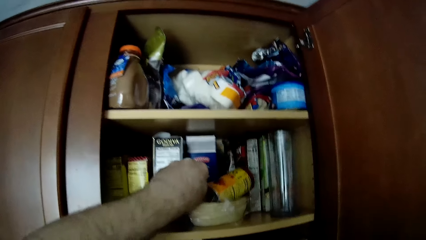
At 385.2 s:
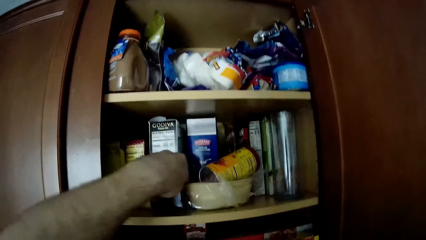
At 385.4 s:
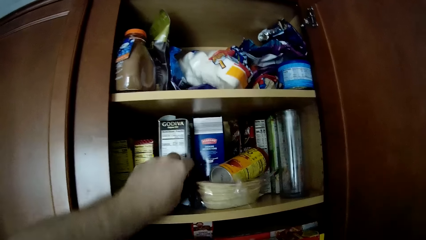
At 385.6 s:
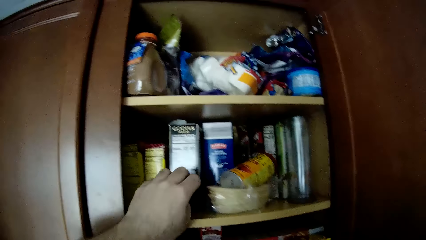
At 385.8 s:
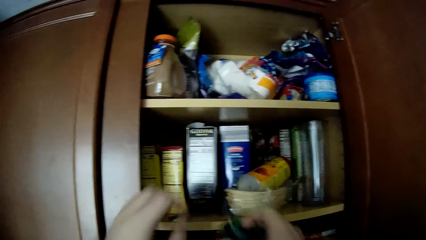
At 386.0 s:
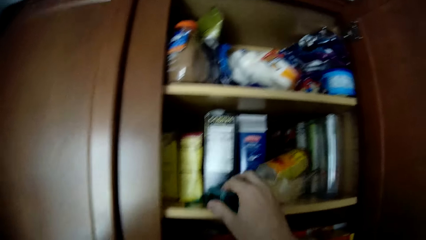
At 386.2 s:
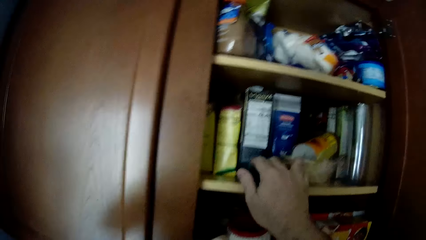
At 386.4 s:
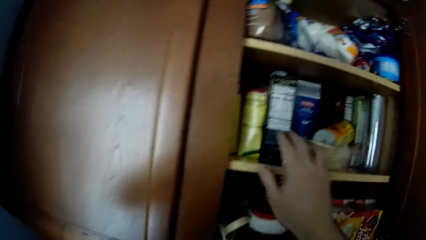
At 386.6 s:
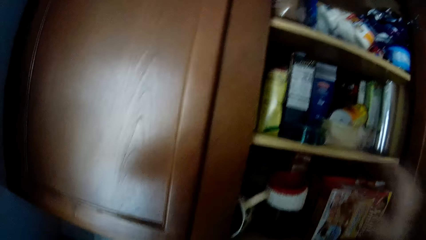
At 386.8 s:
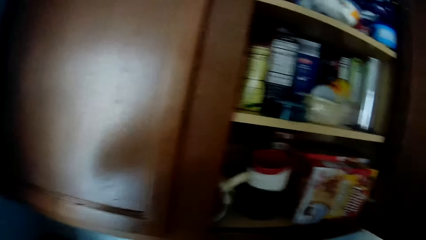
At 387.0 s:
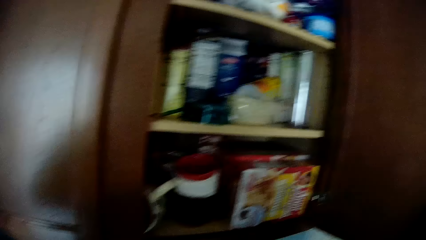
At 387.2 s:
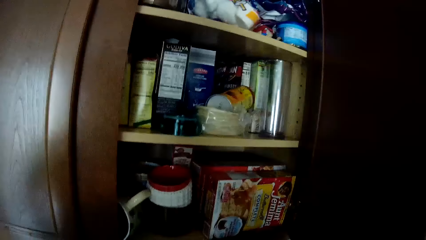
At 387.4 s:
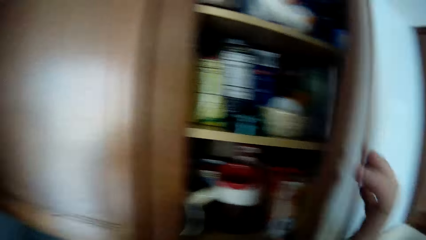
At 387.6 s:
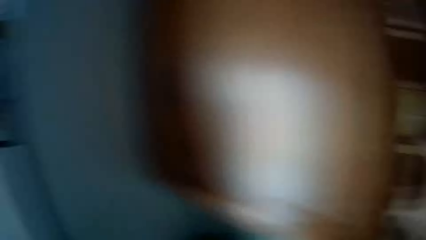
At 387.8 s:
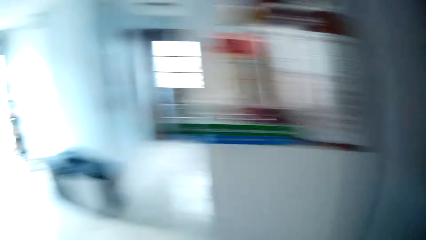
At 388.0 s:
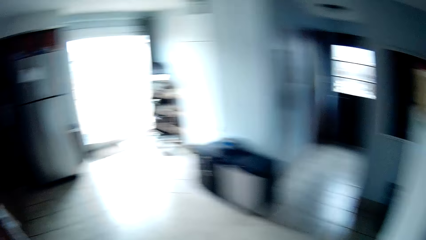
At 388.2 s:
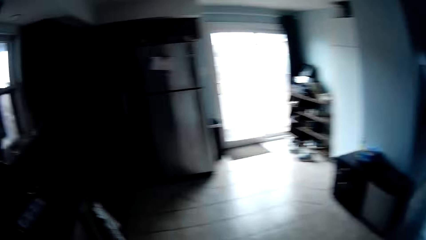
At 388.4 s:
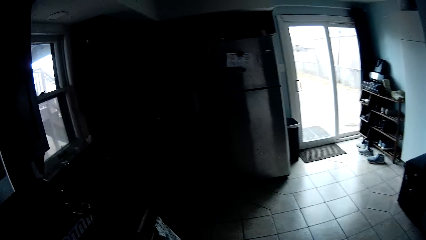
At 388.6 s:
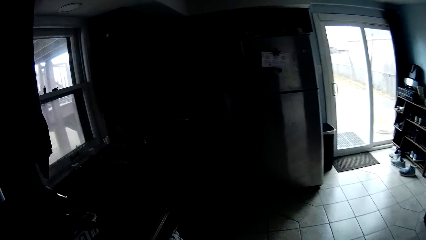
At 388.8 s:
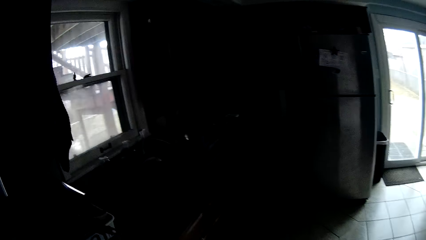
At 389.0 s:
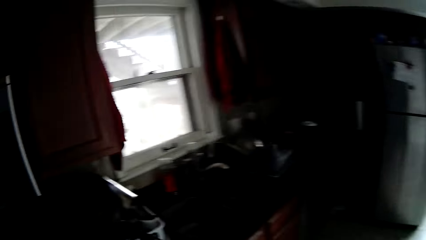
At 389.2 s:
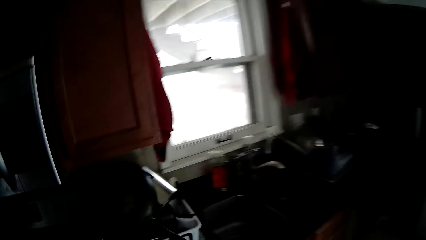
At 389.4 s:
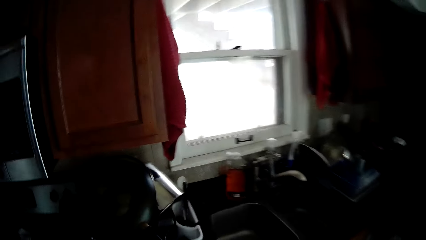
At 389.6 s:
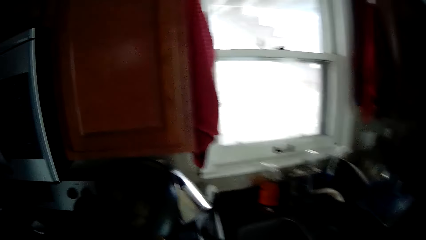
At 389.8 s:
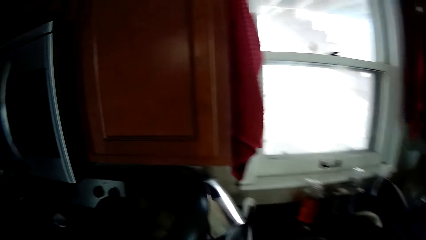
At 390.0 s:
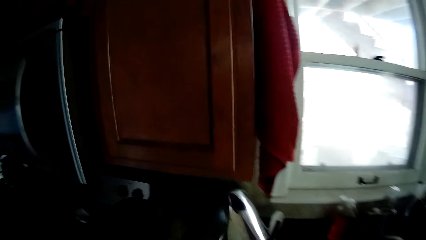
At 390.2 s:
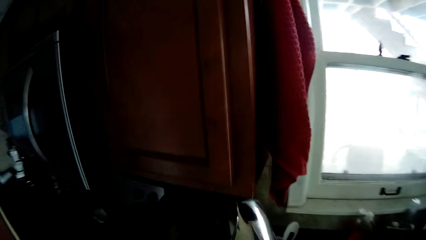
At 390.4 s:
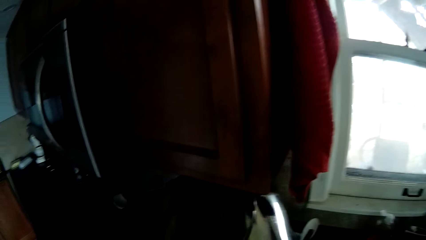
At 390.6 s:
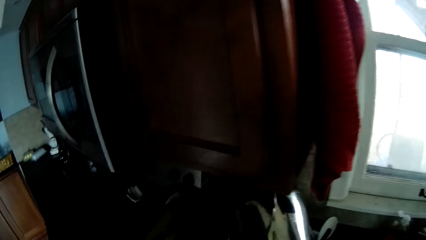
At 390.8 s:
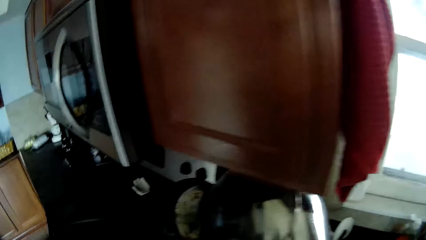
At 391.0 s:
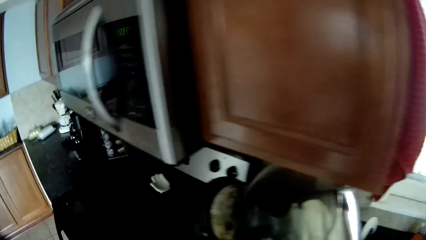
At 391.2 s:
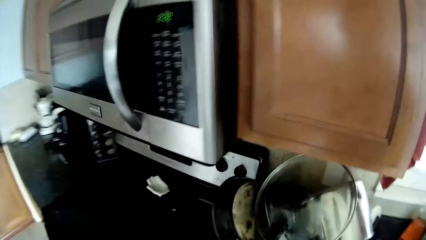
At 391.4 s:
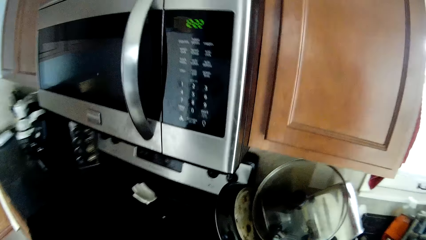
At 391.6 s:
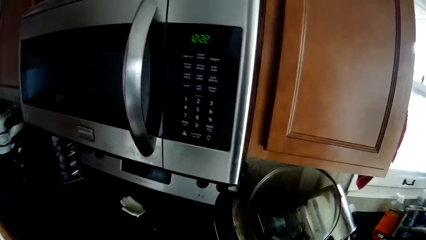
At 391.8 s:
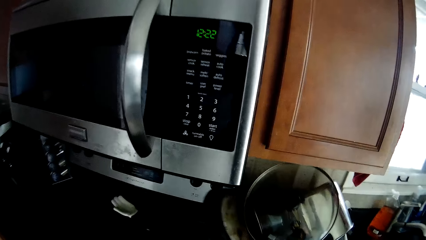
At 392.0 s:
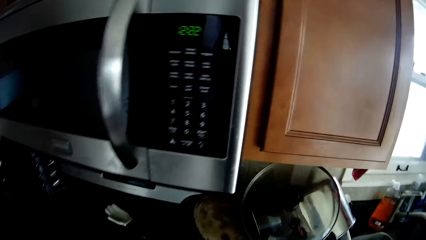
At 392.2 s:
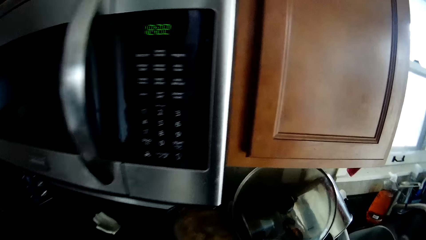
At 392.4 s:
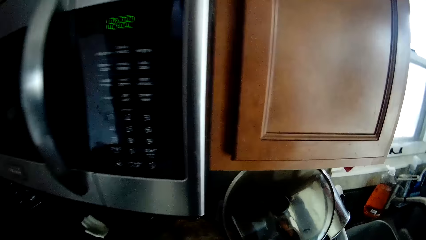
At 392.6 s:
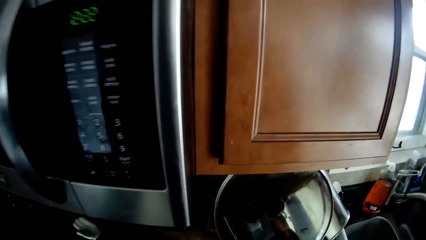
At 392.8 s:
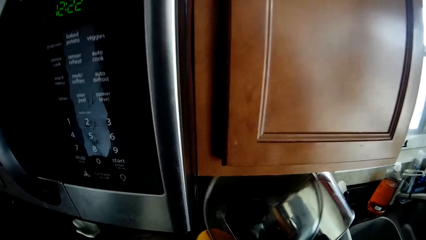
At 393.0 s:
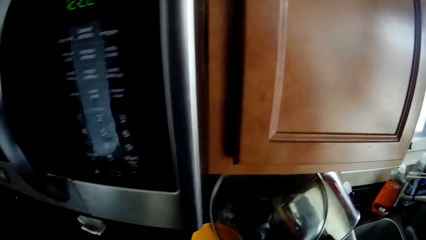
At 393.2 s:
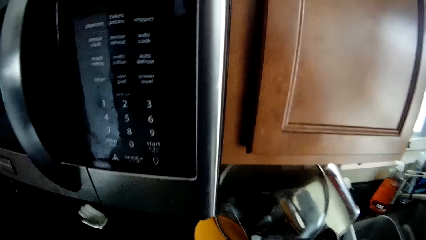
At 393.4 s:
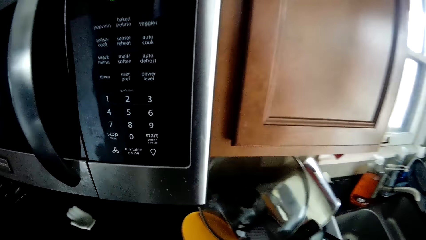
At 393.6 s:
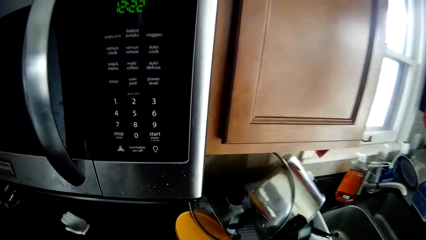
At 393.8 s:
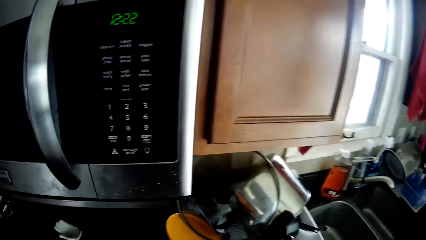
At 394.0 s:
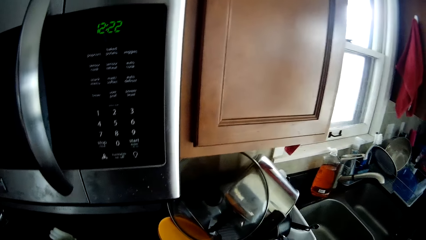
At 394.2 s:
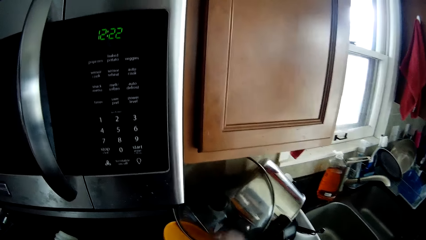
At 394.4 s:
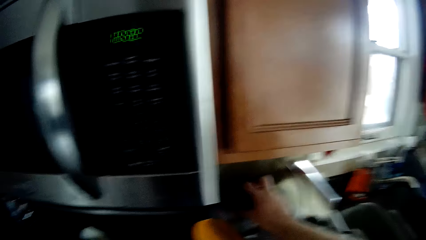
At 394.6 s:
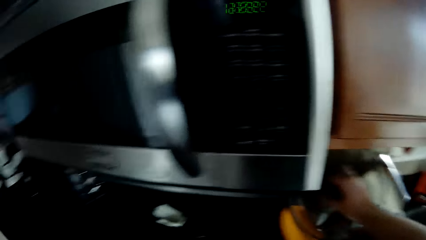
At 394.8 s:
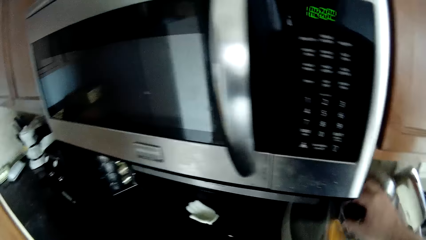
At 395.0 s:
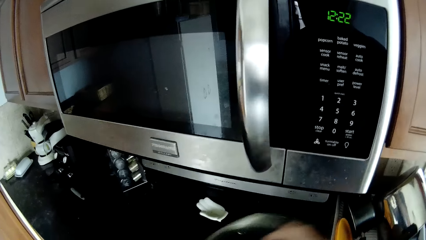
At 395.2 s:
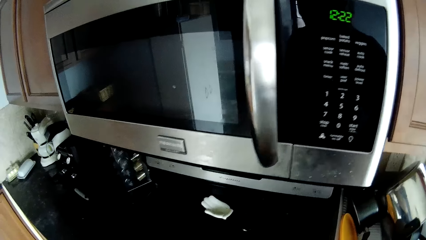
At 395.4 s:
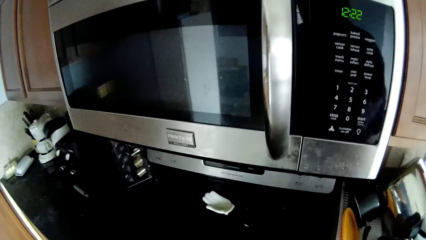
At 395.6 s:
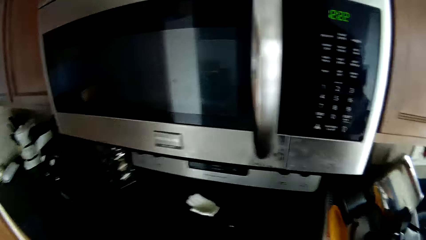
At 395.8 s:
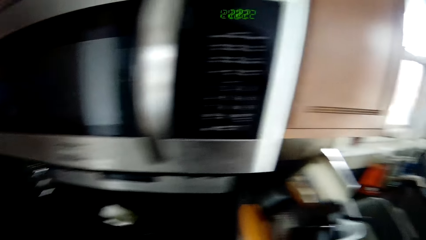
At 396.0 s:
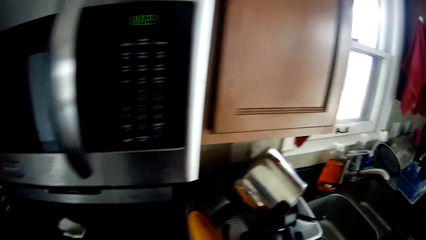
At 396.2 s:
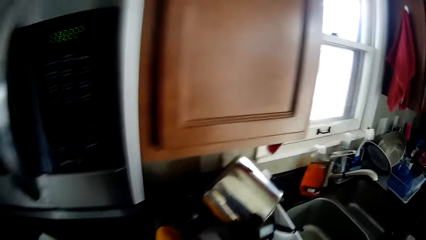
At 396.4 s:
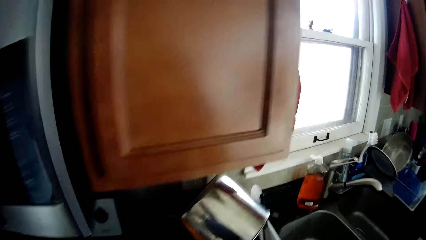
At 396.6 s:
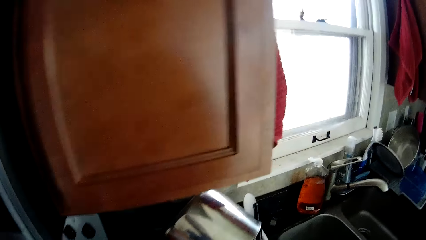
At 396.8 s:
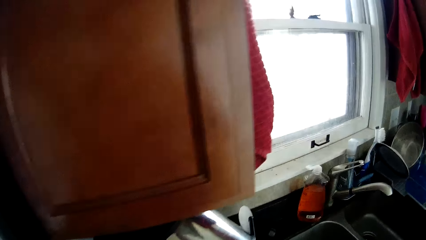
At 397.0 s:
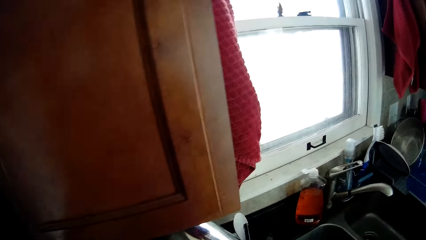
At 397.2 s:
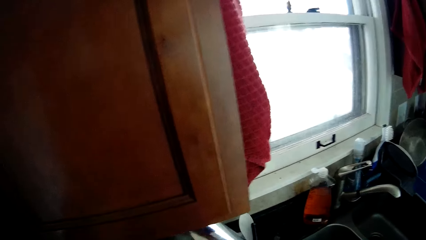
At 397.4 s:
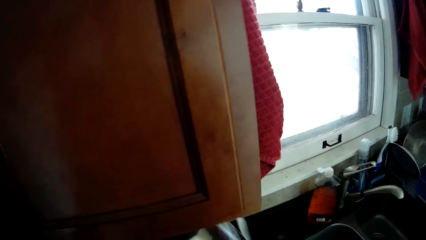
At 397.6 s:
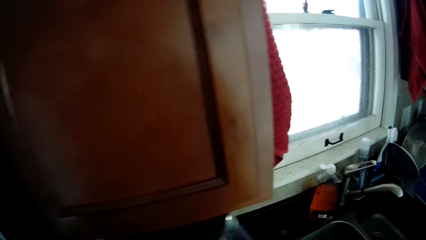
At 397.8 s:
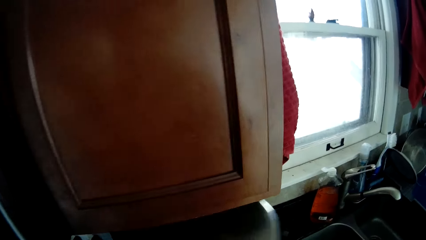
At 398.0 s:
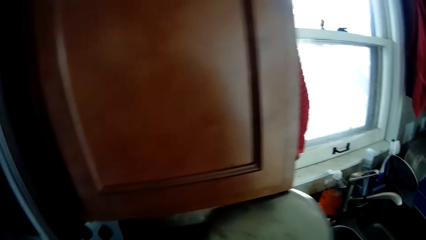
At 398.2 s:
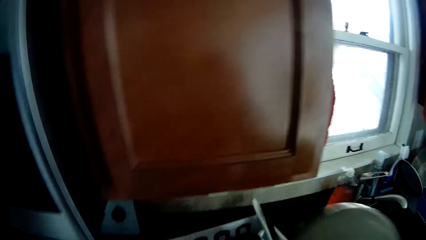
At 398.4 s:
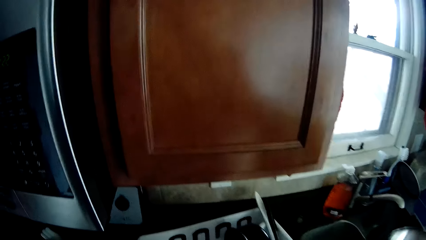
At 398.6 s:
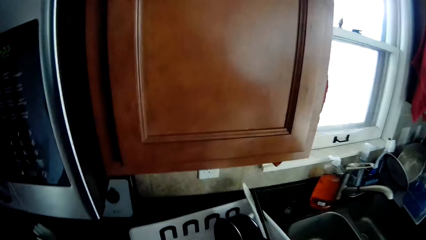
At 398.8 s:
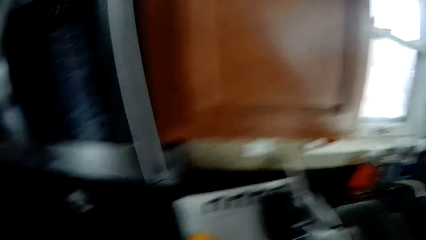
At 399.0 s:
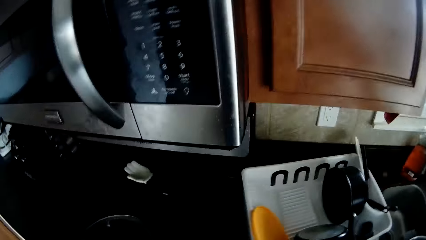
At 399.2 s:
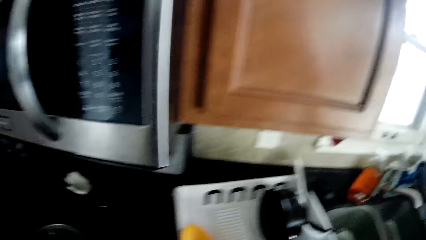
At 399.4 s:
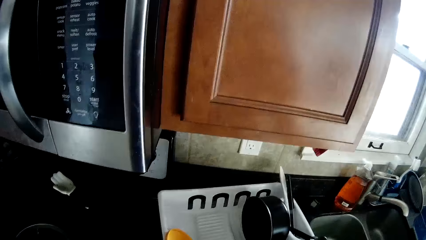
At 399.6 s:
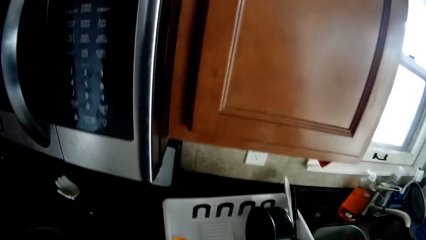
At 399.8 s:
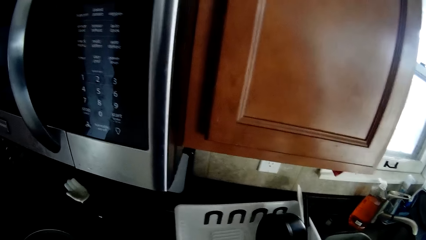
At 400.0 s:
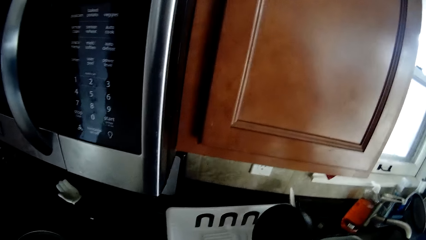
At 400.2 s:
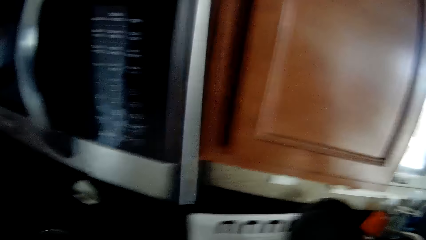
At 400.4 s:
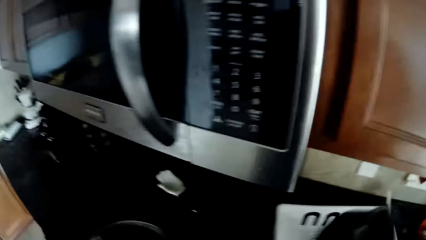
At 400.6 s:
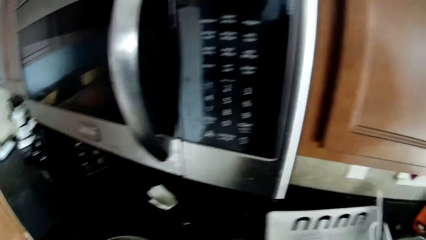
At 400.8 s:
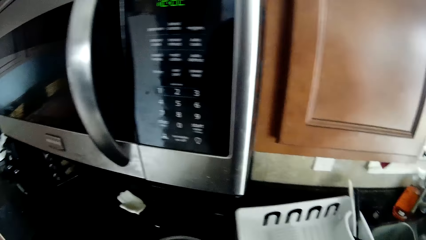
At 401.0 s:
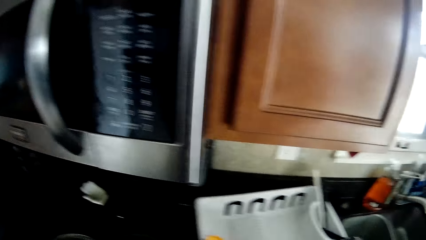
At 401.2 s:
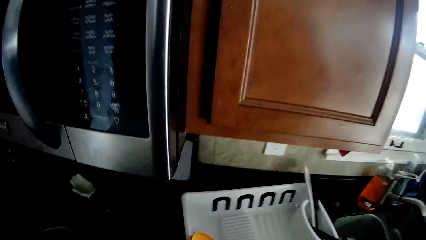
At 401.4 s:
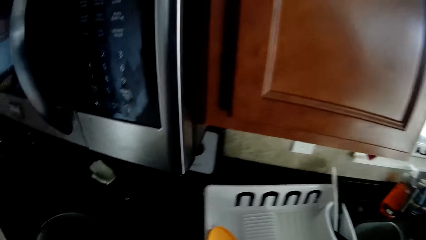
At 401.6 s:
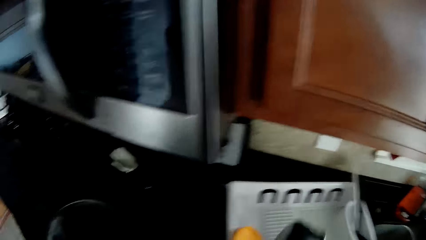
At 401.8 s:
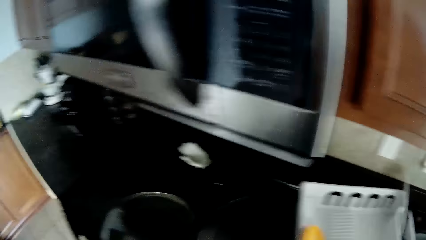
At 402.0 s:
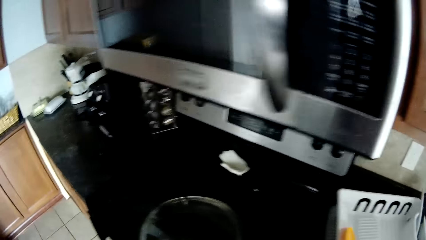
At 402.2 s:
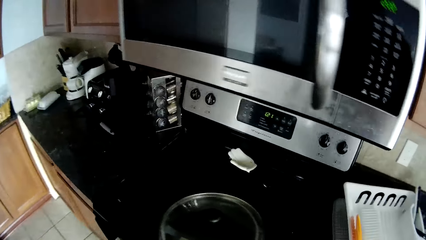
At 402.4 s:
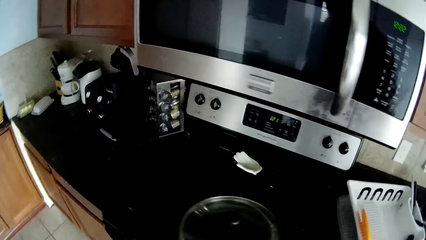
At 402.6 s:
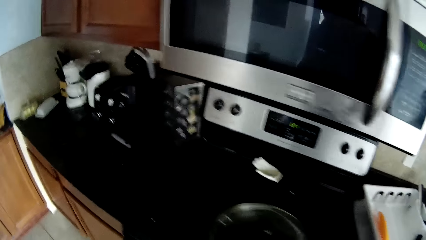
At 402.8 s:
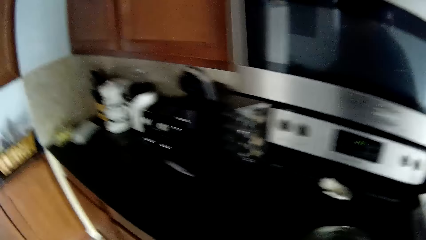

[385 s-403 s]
The camera wearer closes the cabinet. They move to the sink. They pick the frying pan from the counter top. They stare around the house. They do something in the house. They pick the saucepan lid, put the saucepan lid on the counter top. They pick the saucepan. They put the utensils in the saucepan.
